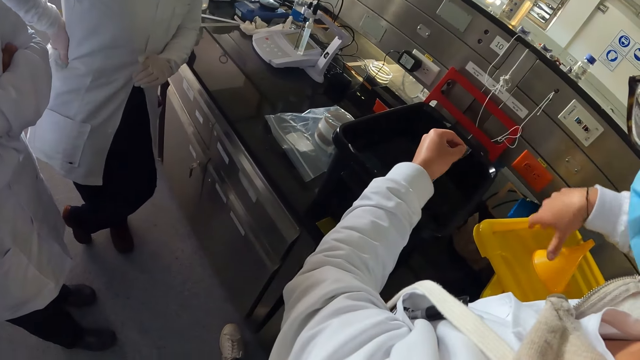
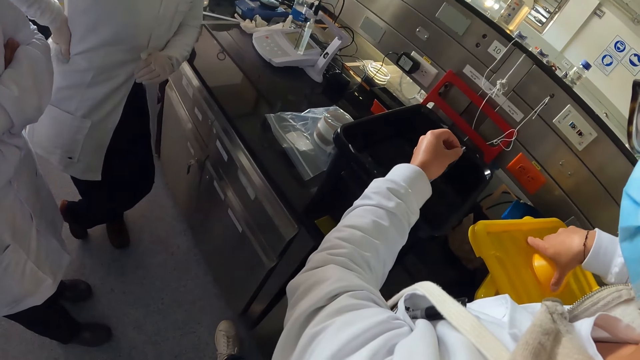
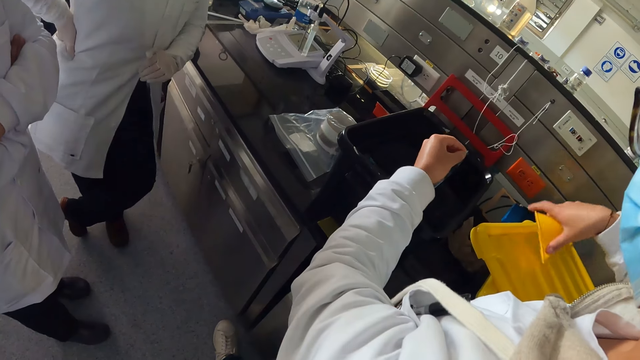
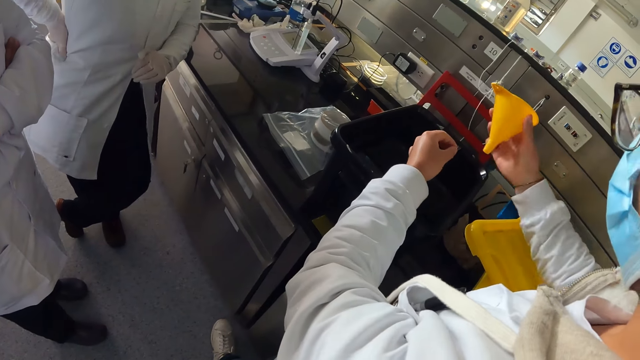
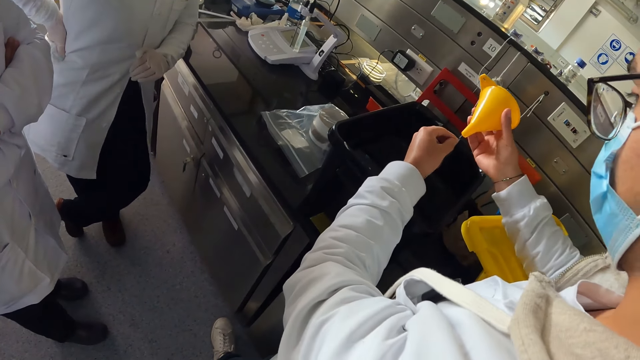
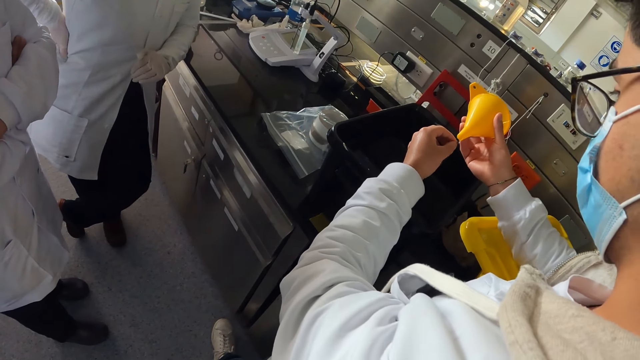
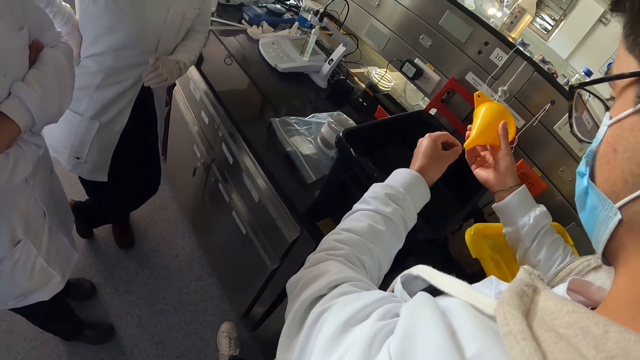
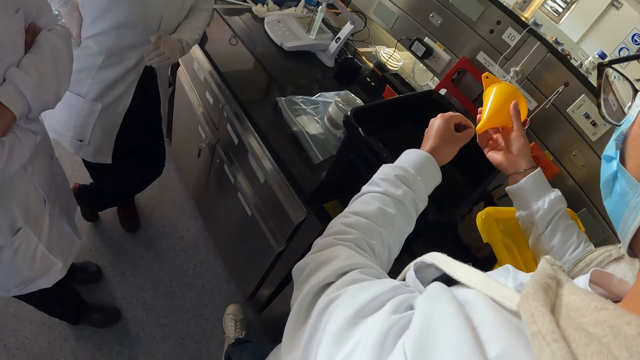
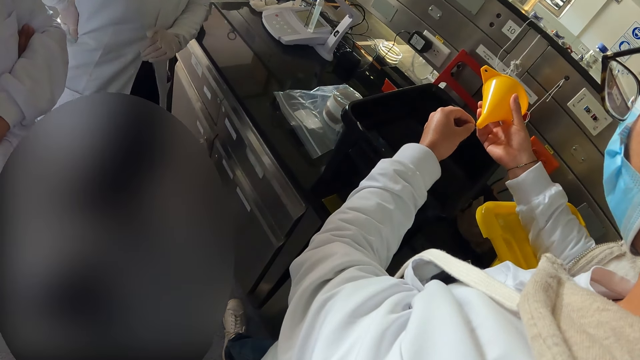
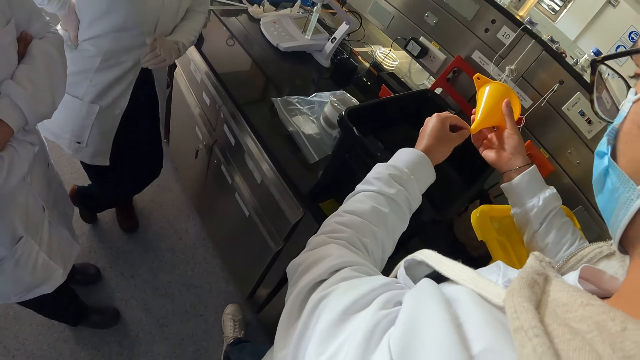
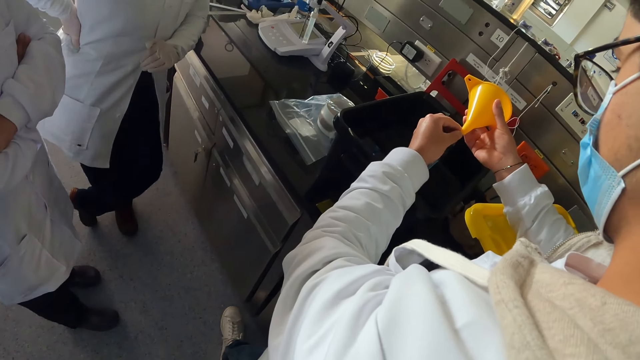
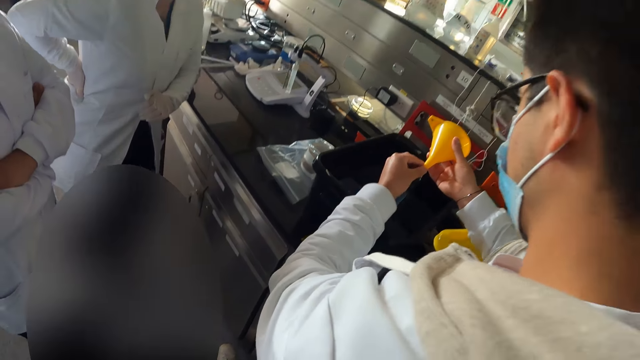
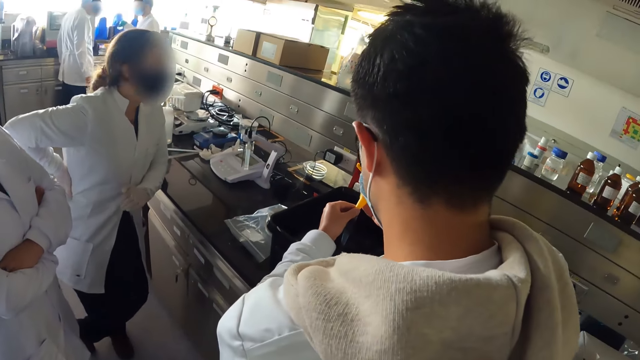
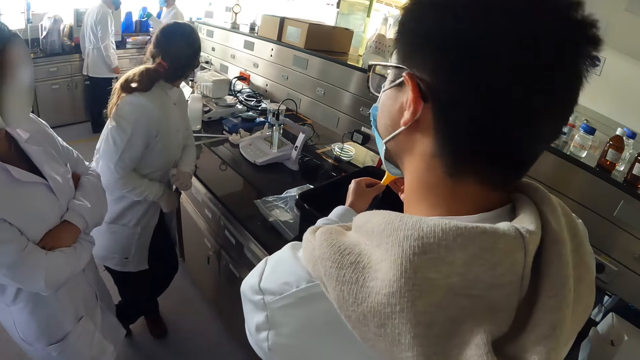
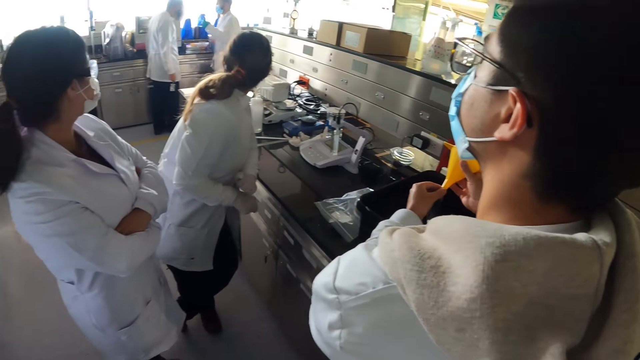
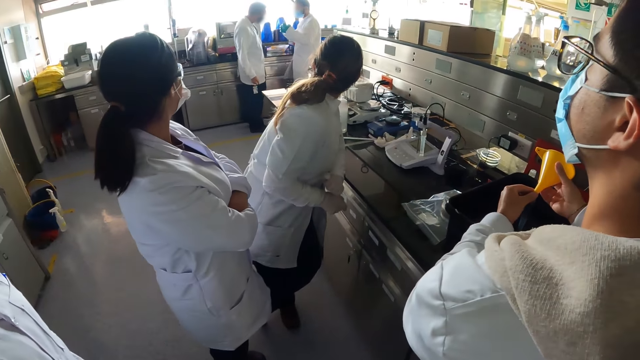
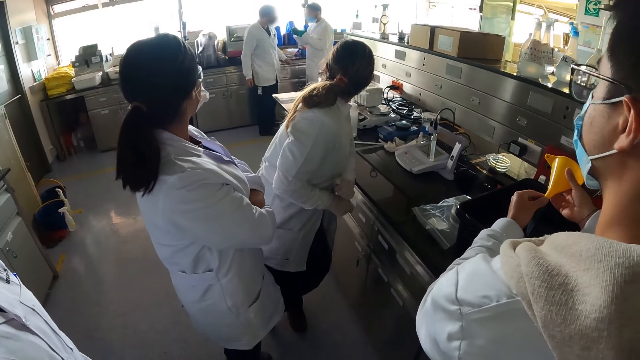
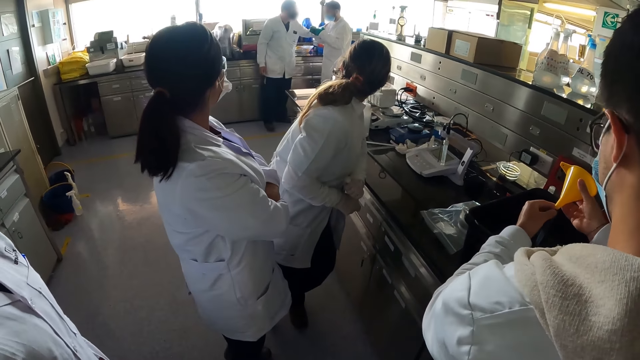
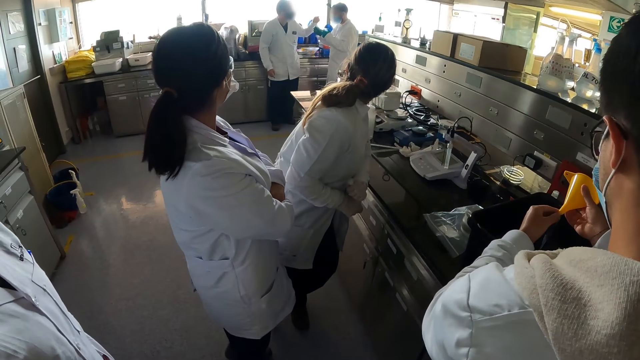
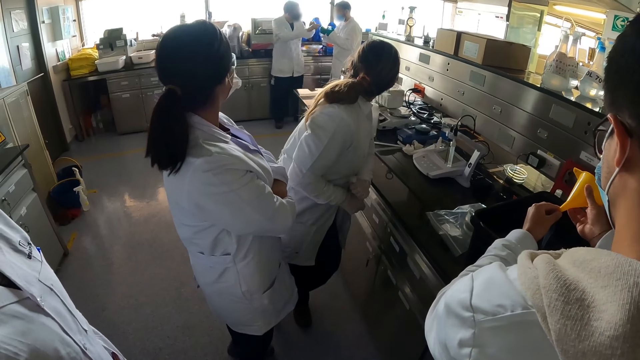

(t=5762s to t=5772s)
A person picks up a funnel. The person holds the funnel against something. The camera wearer looks around.

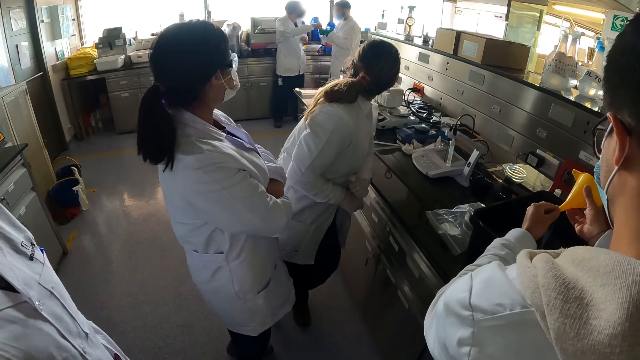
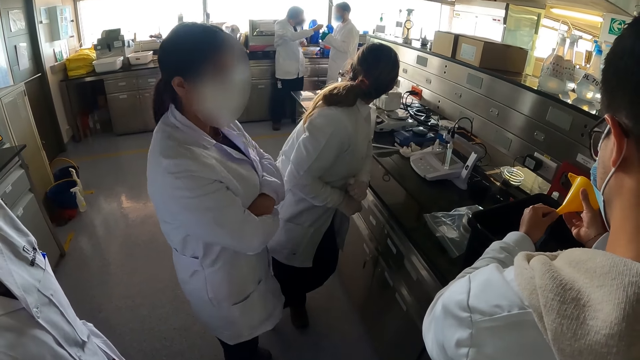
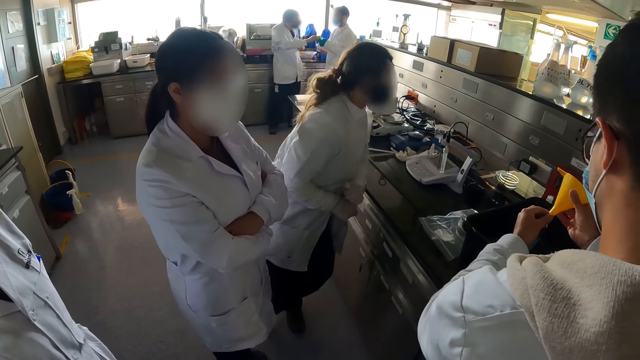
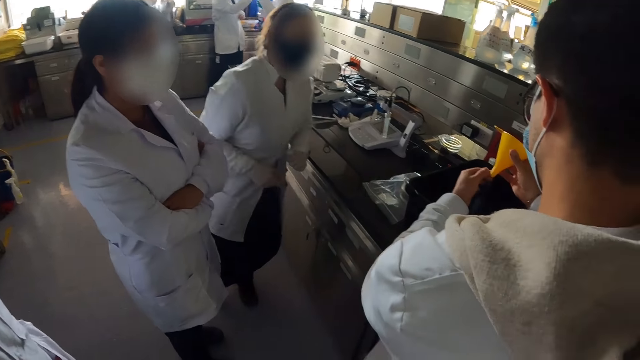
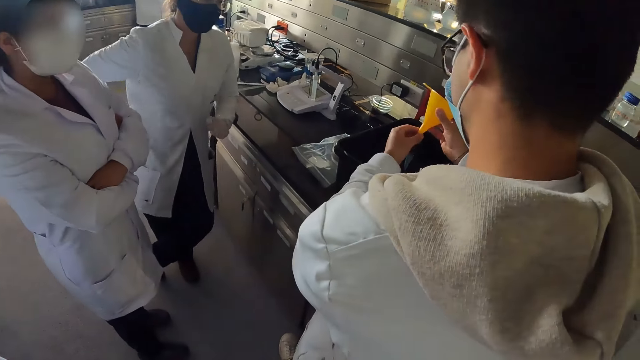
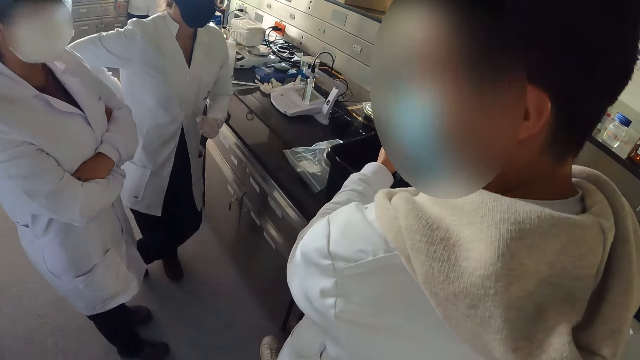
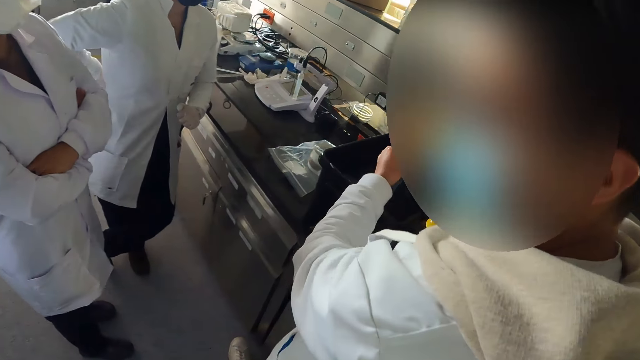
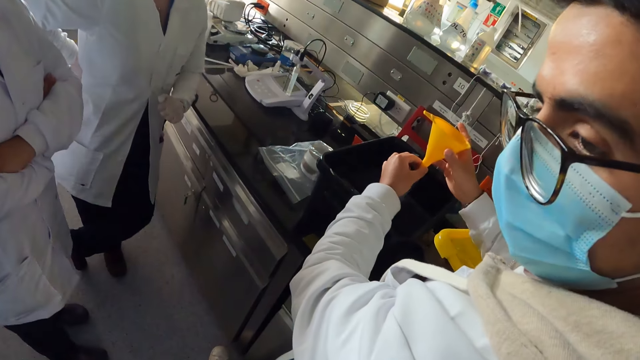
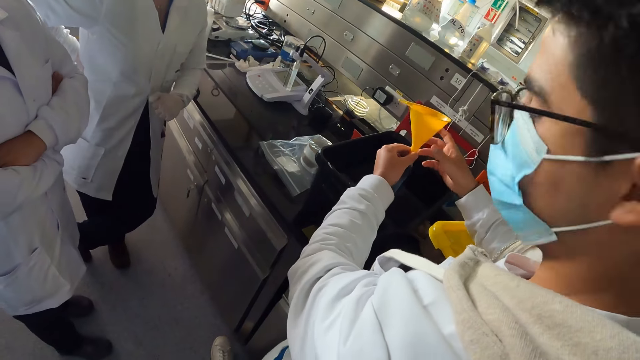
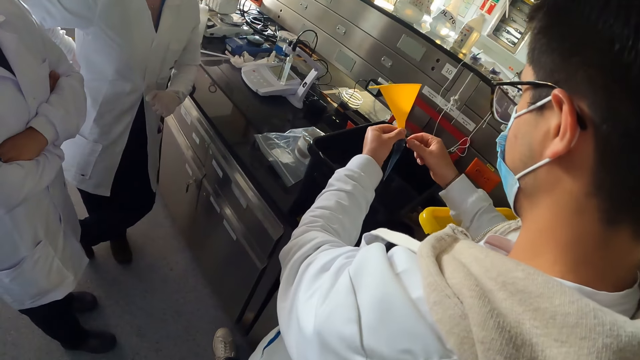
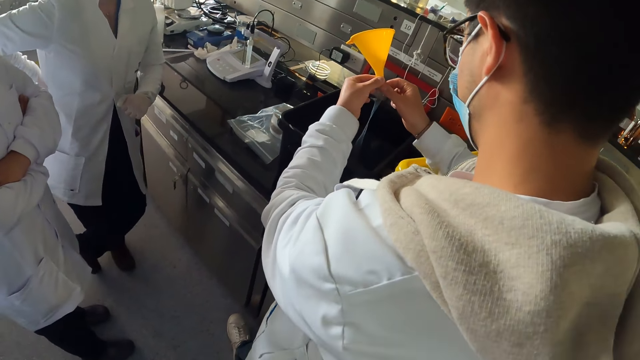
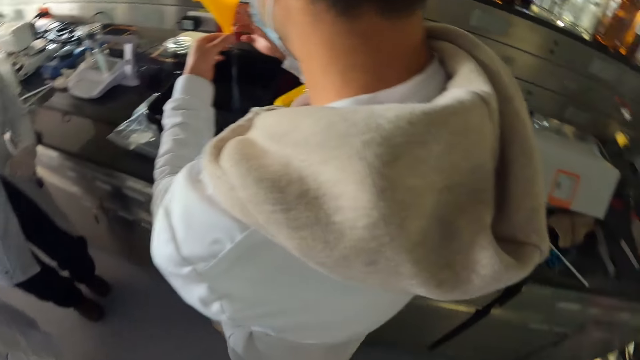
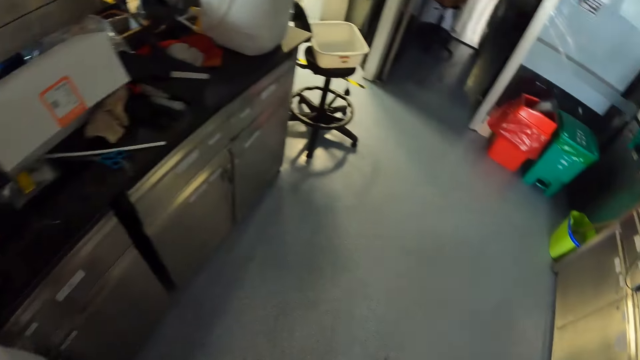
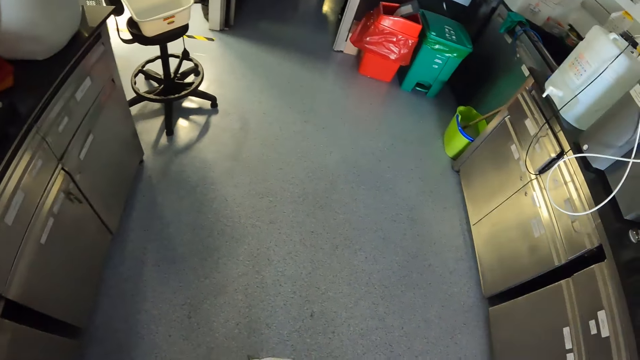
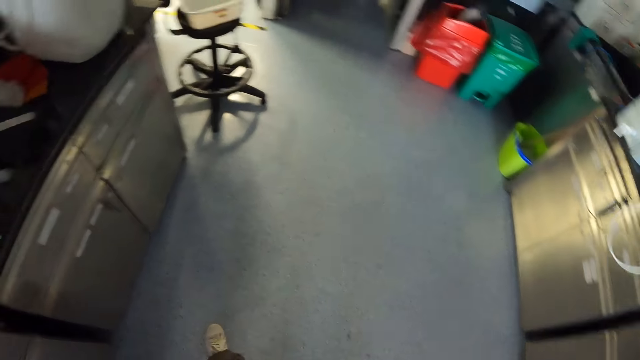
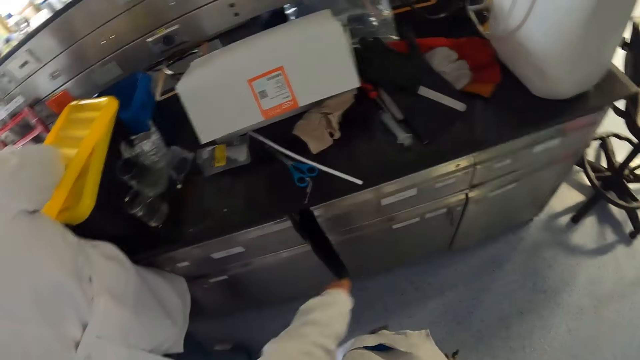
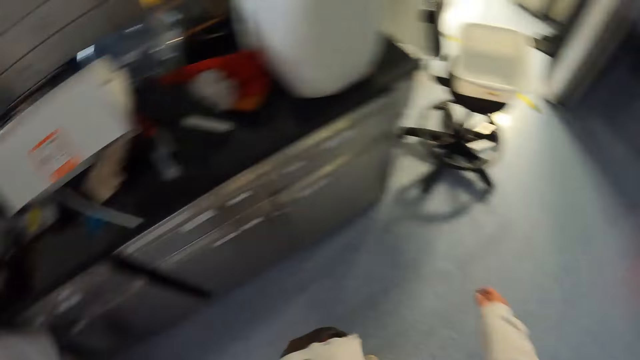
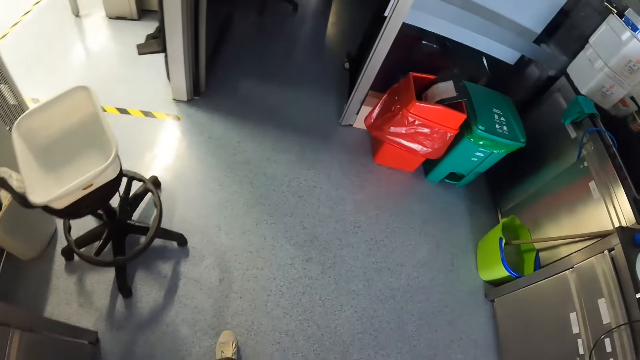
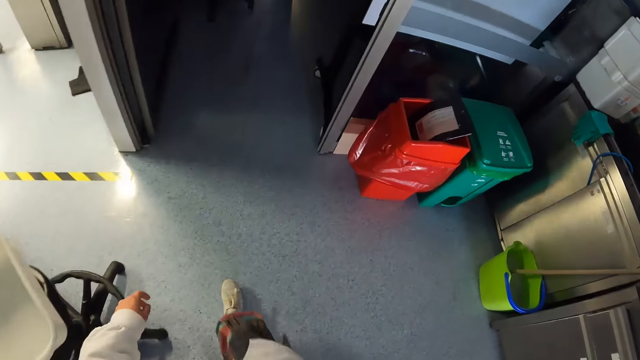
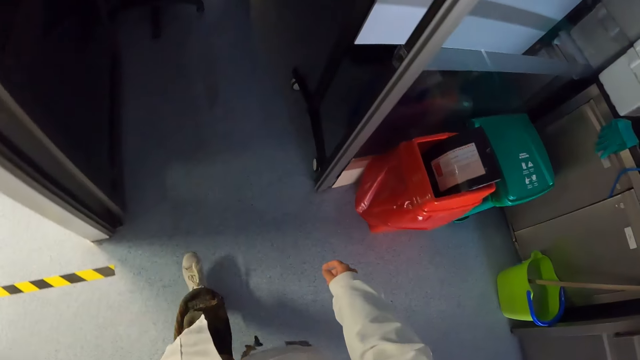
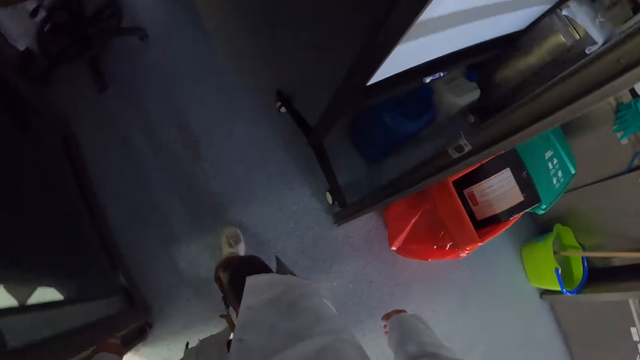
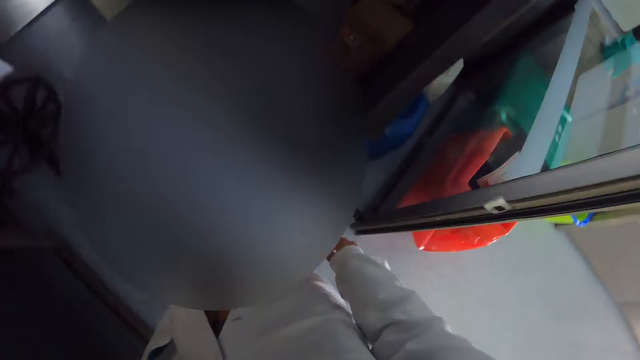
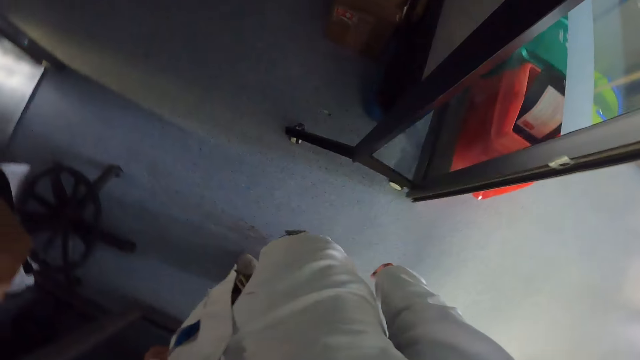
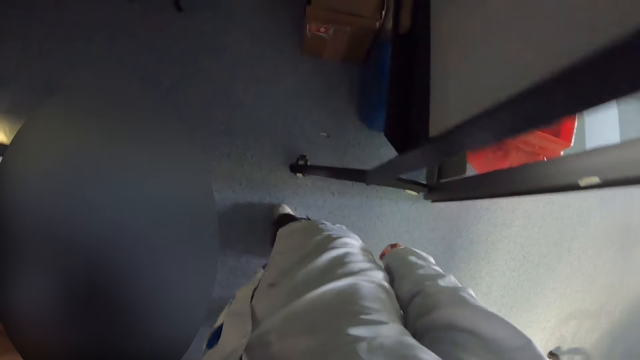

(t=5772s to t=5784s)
A man inserts paper in a funnel. The camera wearer converses with the man. The man holds the funnel on the left hand. The camera wearer looks around. They walk around the laboratory.
